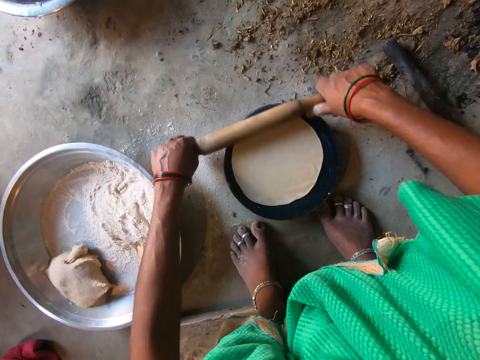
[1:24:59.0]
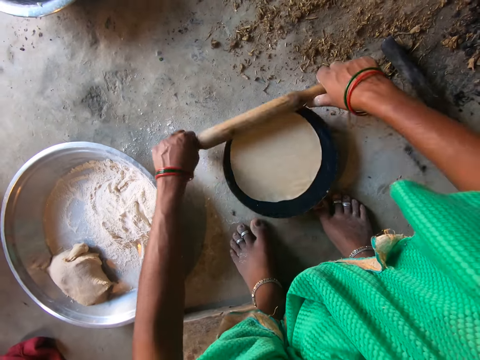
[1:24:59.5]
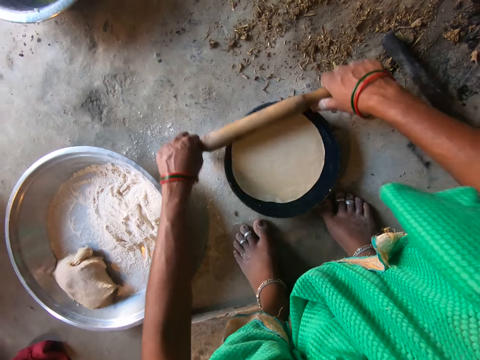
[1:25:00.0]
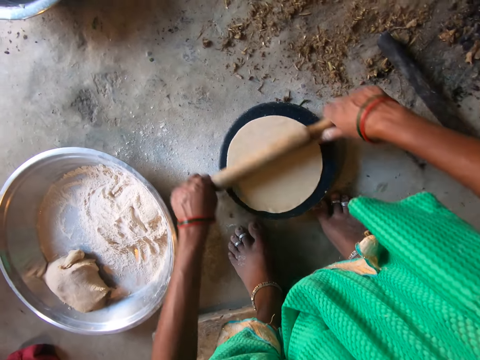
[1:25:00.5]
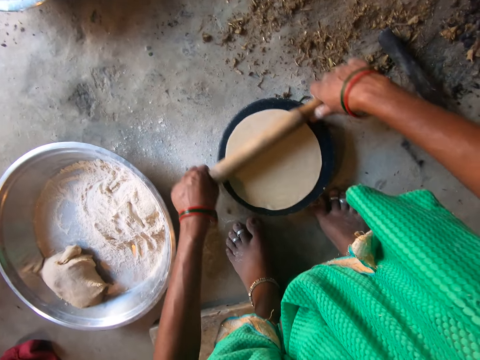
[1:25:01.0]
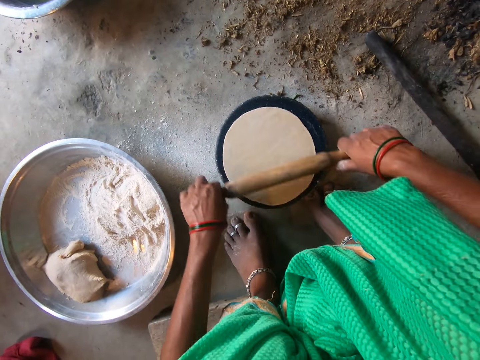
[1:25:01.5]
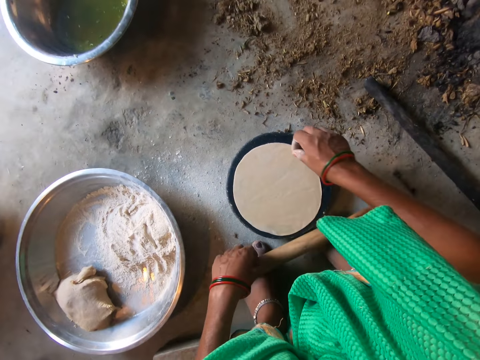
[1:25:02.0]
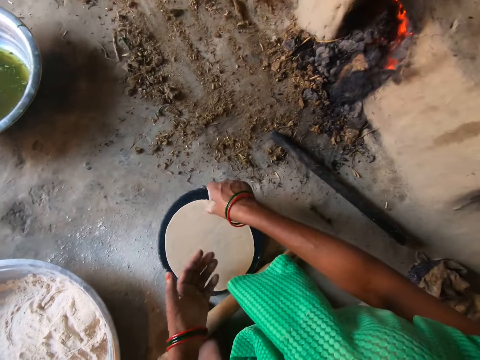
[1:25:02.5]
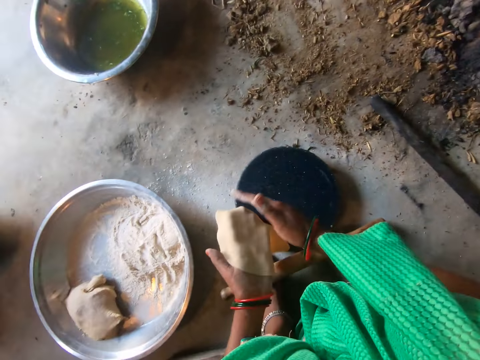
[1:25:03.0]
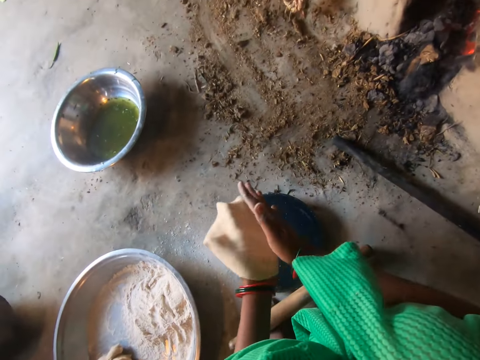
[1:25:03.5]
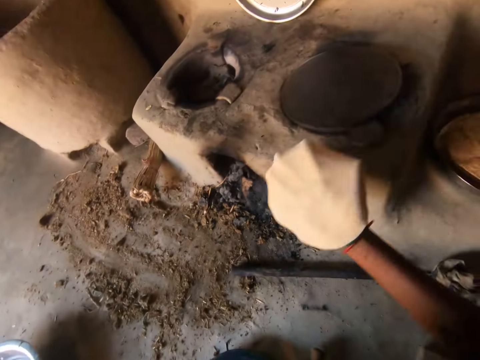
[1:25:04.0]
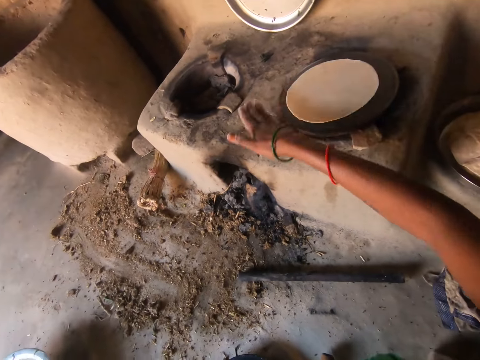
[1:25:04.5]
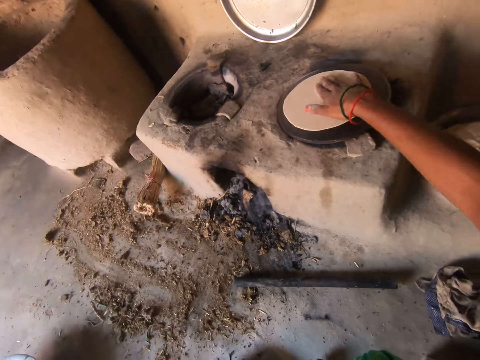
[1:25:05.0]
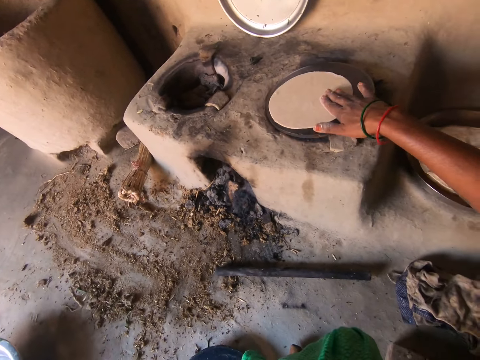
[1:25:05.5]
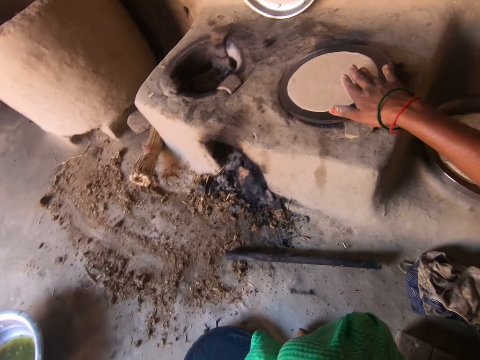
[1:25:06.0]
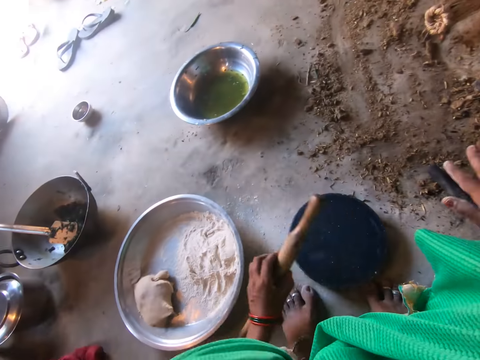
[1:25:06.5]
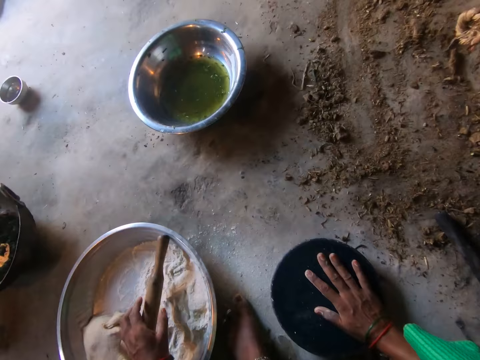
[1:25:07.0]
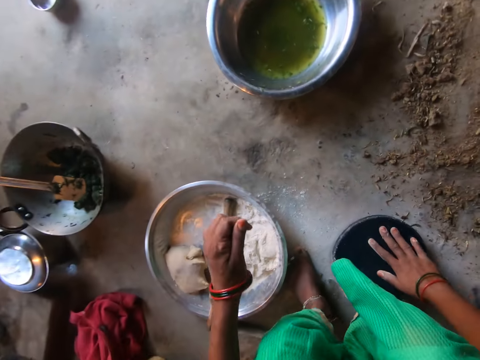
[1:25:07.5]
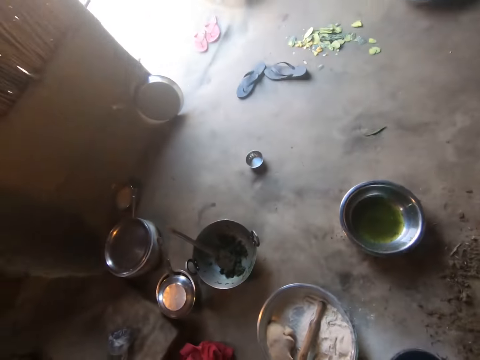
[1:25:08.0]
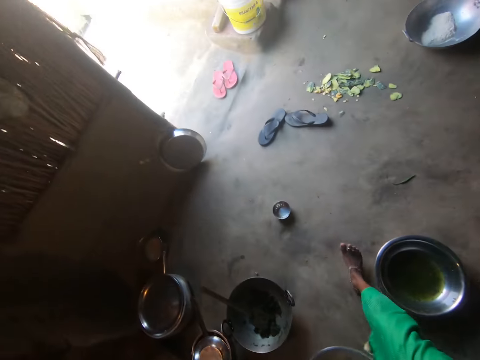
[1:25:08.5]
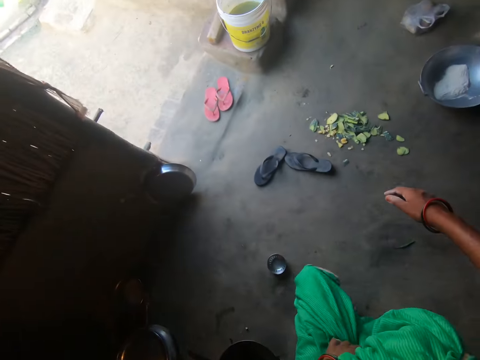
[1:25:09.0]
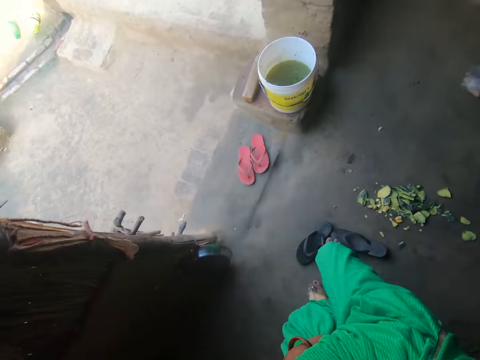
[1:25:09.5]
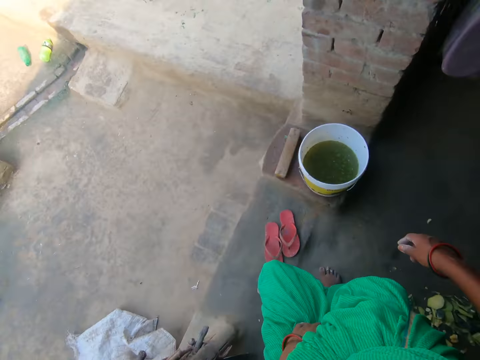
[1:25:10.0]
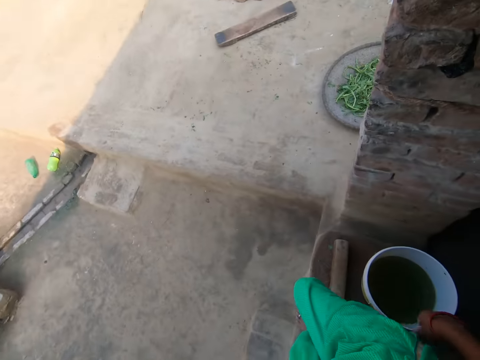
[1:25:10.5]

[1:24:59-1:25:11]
The camera wearer picks up the dough from the pan with her right hand. She transfers the dough to her left hand. She transfers the dough to her right hand. She drops the dough on the hot plate. She adjusts the dough on the hot plate with her right hand. She drops the rolling pin in the basin with her left hand. She stands. She walks towards an exit. She walks out of the kitchen.

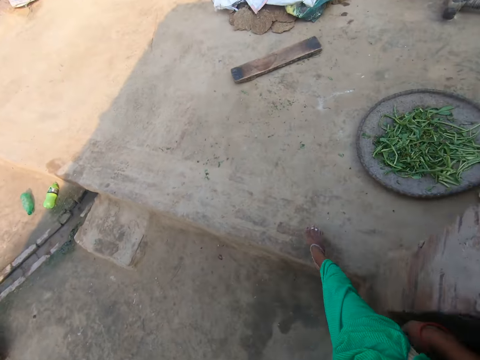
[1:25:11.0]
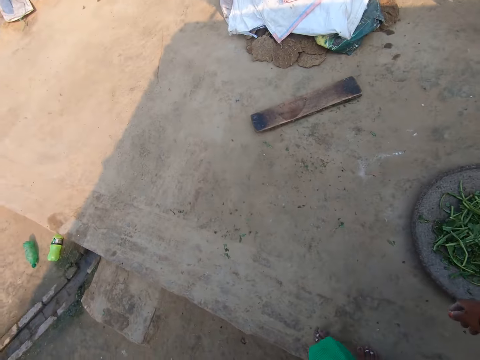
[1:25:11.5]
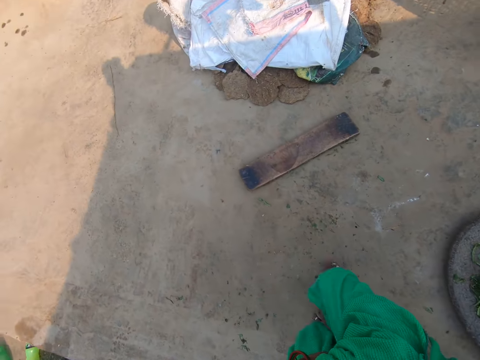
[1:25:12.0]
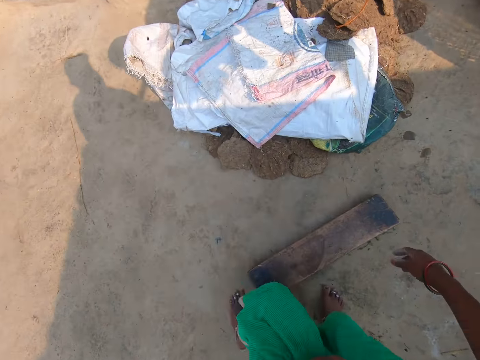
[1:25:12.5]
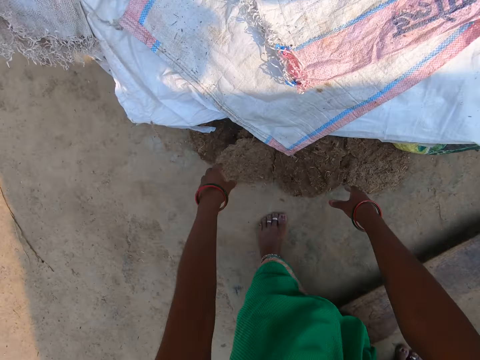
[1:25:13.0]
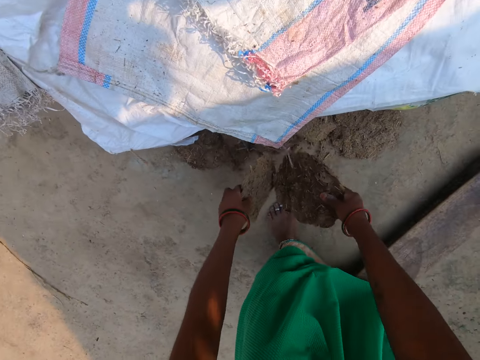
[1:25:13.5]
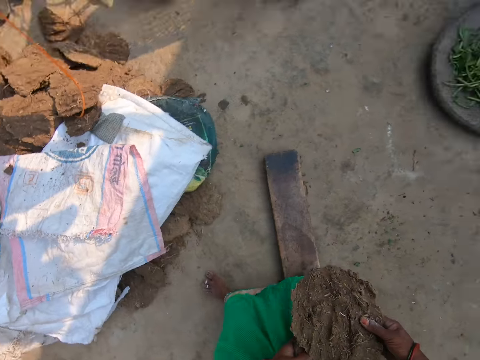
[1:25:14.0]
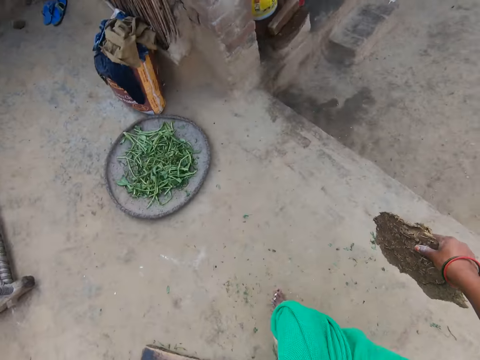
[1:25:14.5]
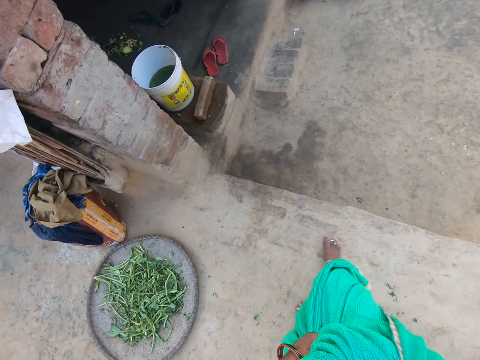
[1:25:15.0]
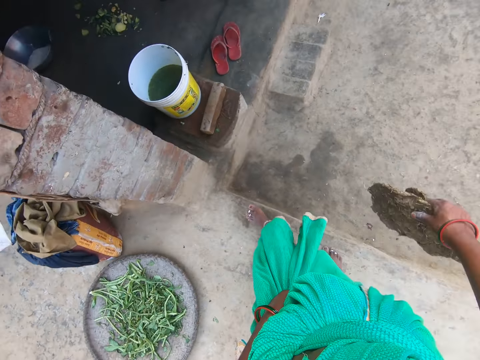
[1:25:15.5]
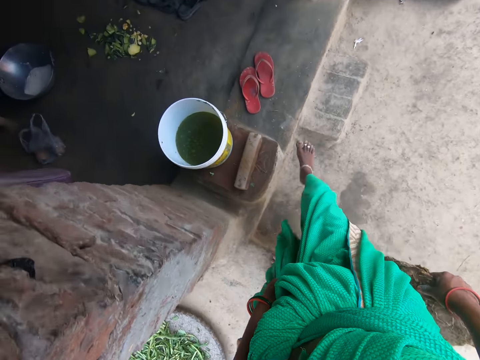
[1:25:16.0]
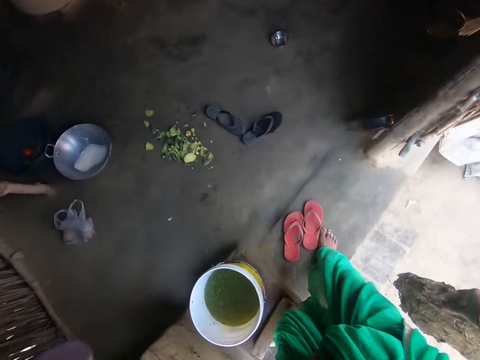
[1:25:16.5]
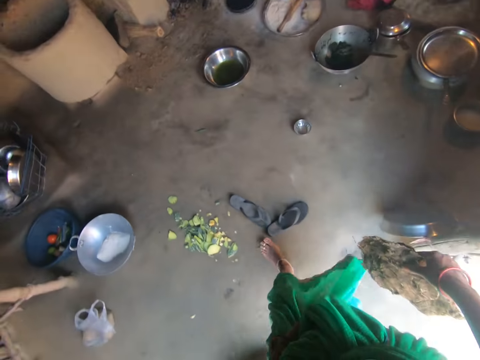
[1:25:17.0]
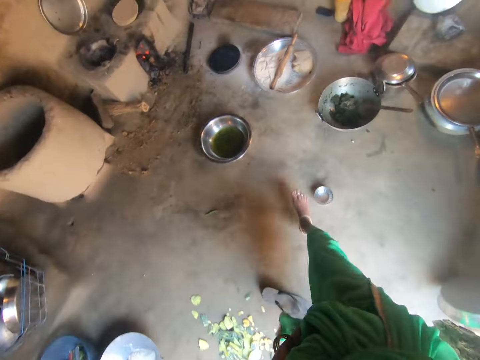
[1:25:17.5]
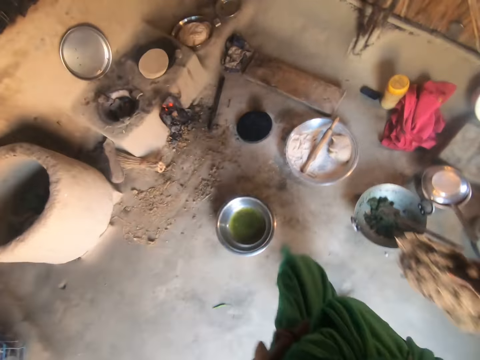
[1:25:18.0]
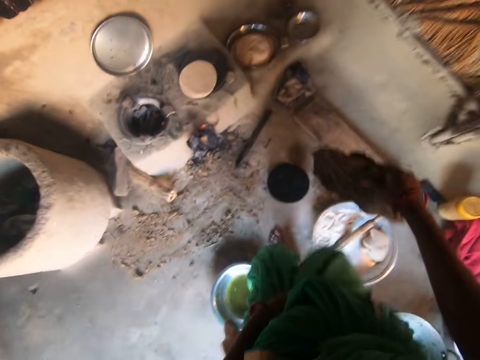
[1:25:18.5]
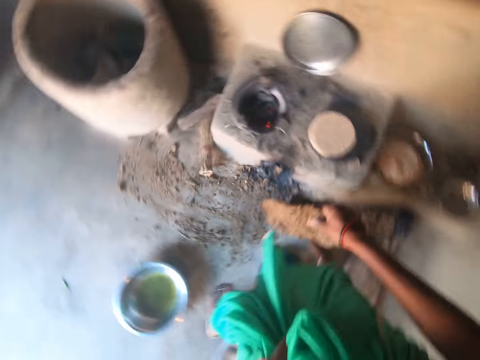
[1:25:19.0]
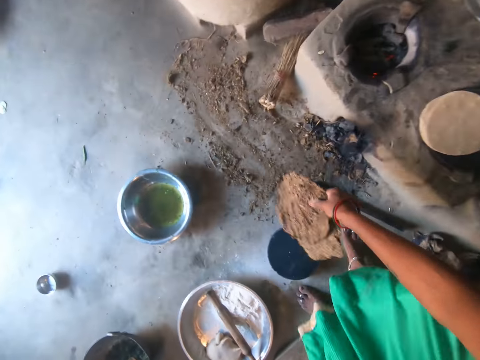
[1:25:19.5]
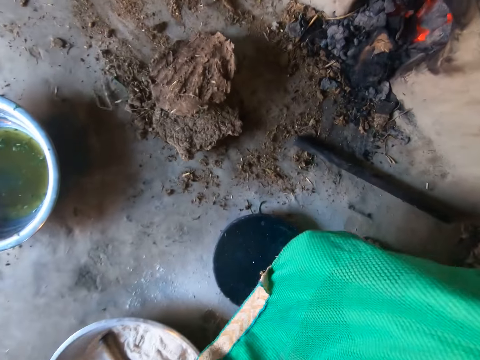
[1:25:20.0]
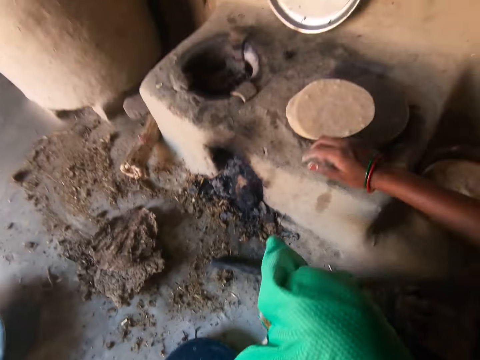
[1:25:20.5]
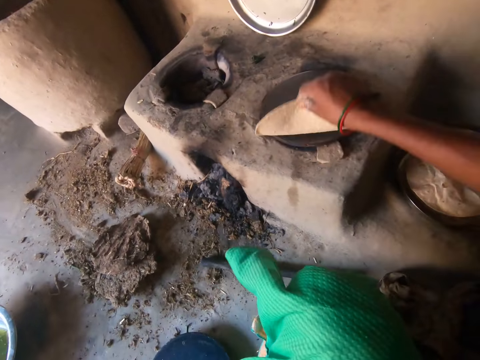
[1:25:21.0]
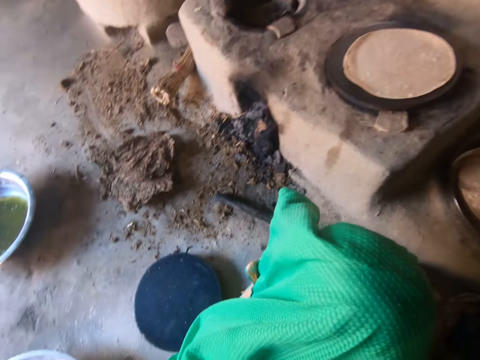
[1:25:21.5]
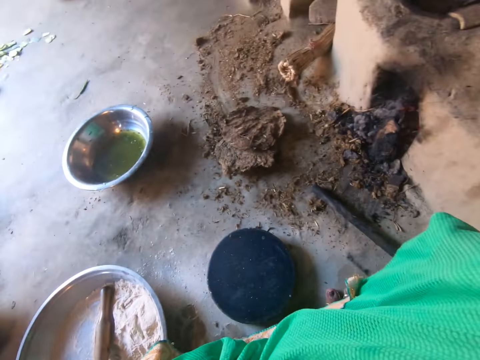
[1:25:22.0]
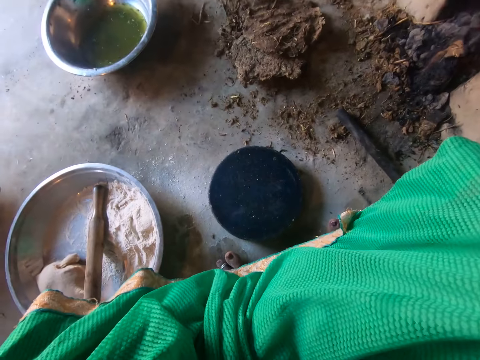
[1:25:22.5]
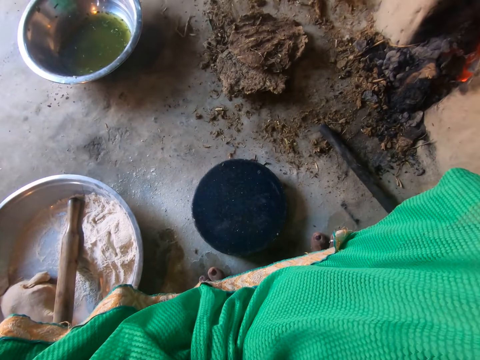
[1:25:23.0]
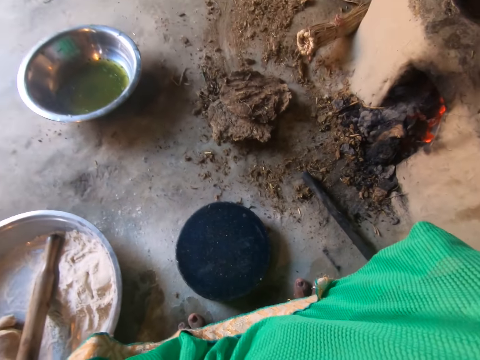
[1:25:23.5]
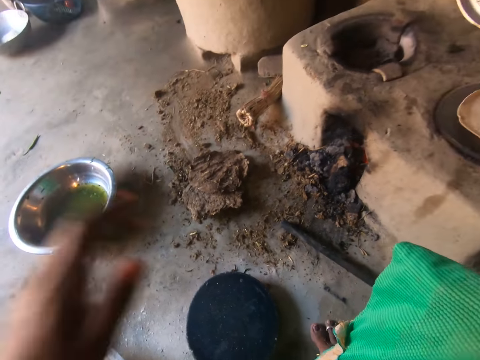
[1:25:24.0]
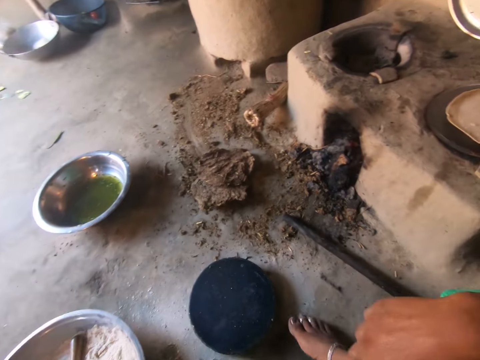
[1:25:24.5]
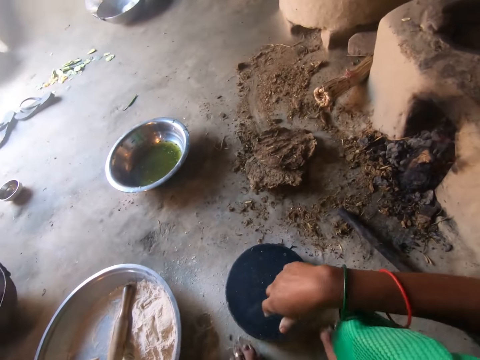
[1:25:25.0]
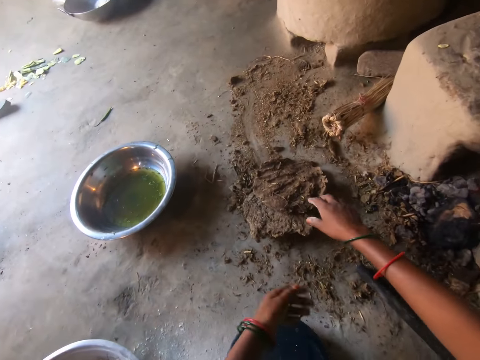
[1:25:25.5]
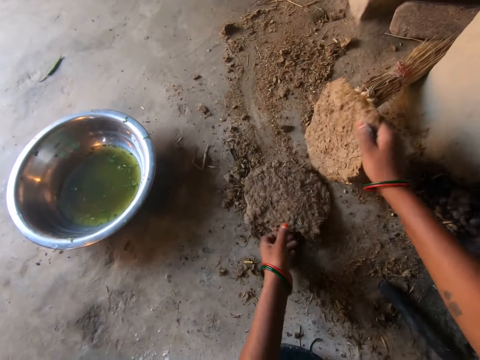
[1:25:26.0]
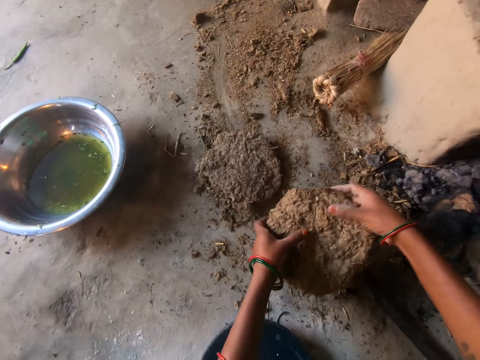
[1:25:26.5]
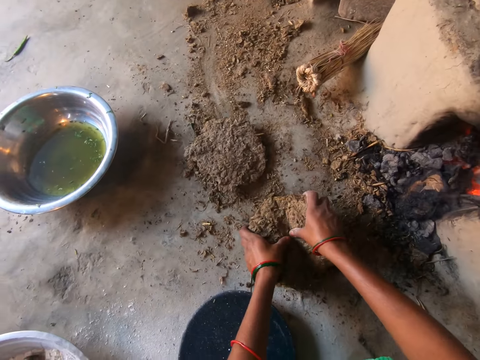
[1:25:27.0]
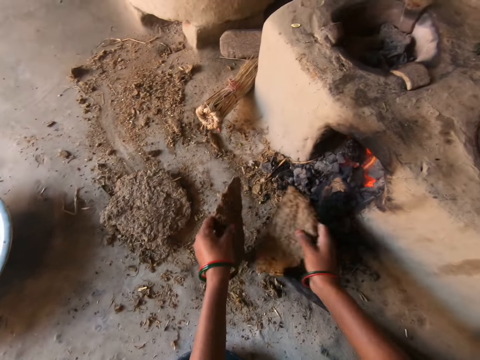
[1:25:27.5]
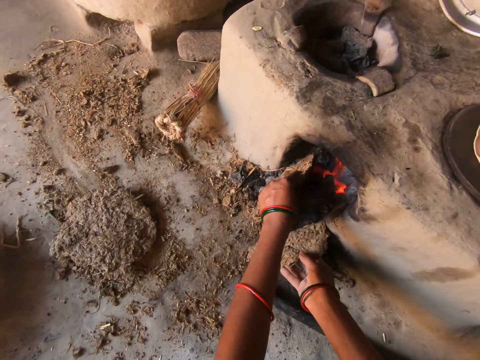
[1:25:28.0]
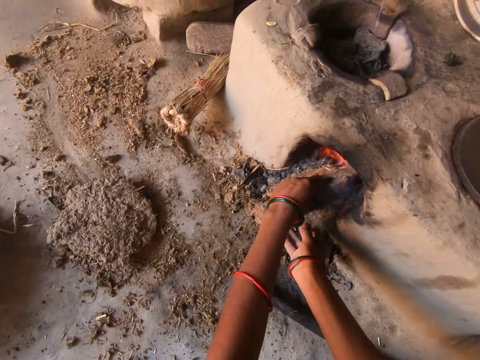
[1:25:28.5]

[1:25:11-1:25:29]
The camera wearer walks into a back yard. She picks up some cow dung from the ground outside the house with both hands. She holds the cow dung with her right hand. She walks into the kitchen. She drops the cow dung on the floor. She sits. She turns over the dough on the hot plate with her right hand. She picks up the cow dung from the floor with both hands. She breaks the cow dung with both hands. She puts the cow dung into the fire with both hands.
